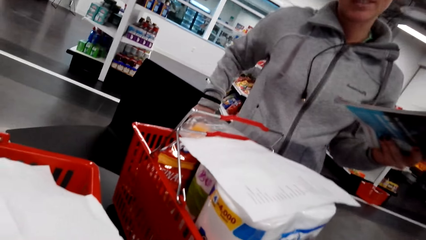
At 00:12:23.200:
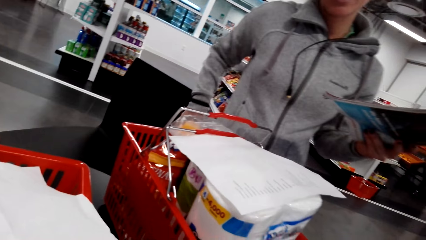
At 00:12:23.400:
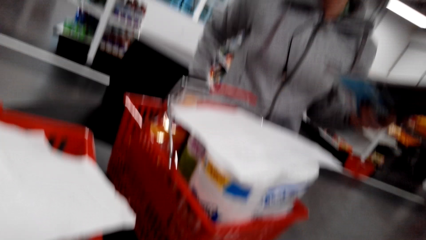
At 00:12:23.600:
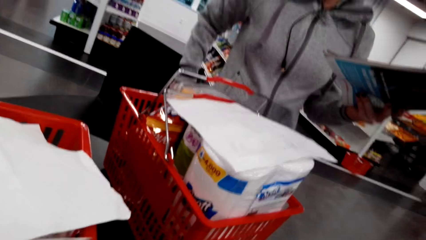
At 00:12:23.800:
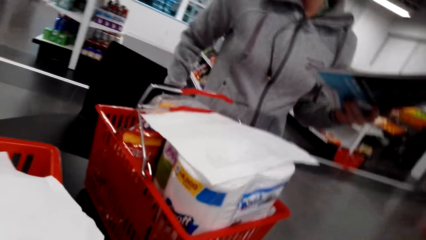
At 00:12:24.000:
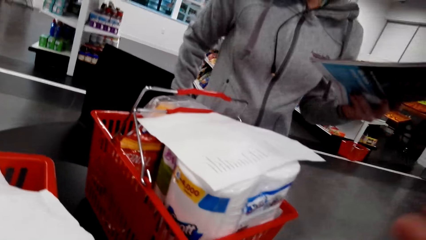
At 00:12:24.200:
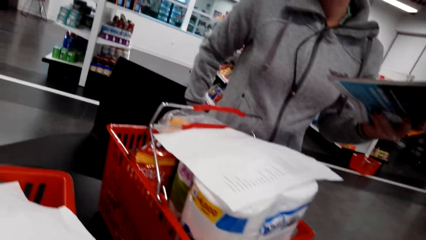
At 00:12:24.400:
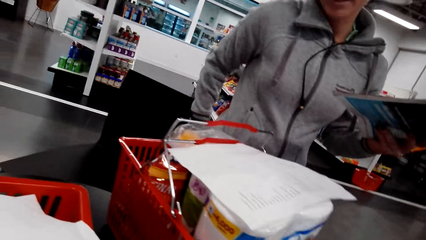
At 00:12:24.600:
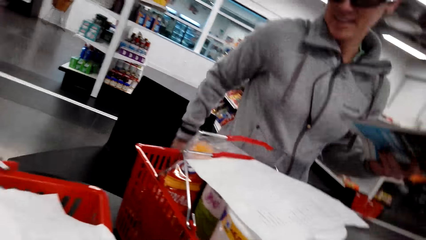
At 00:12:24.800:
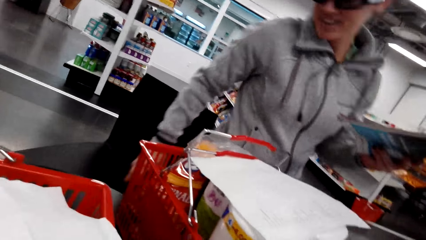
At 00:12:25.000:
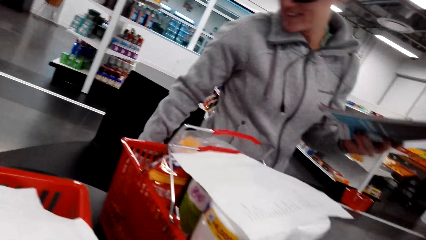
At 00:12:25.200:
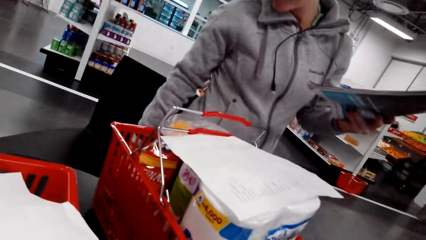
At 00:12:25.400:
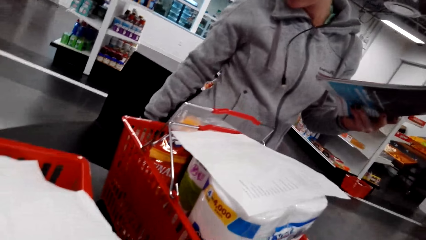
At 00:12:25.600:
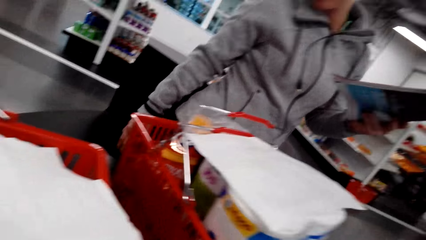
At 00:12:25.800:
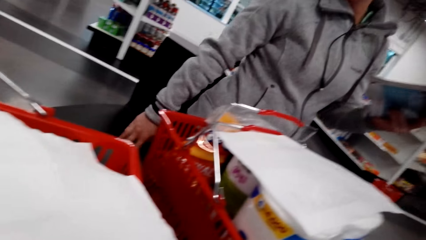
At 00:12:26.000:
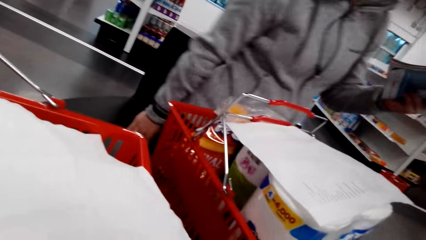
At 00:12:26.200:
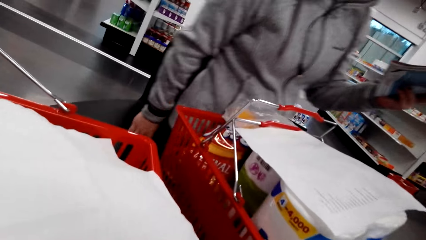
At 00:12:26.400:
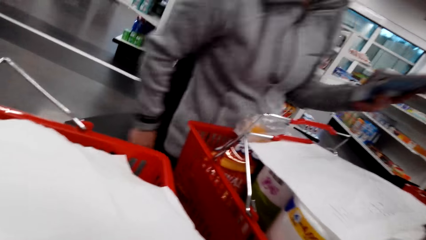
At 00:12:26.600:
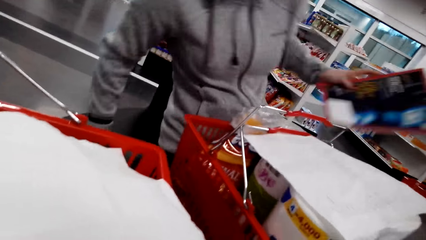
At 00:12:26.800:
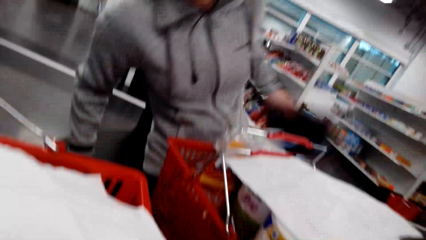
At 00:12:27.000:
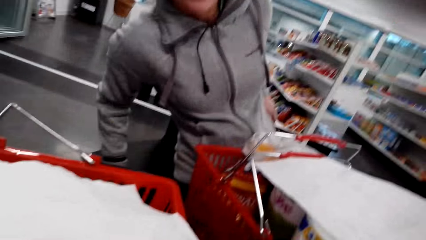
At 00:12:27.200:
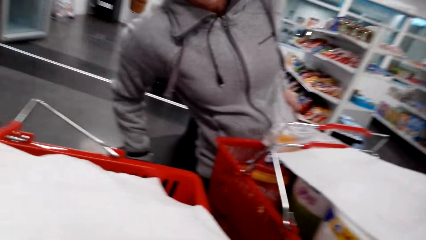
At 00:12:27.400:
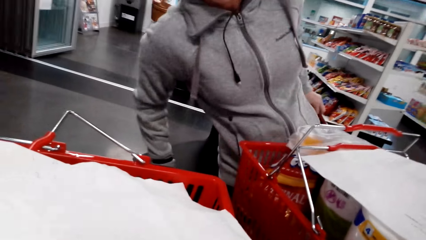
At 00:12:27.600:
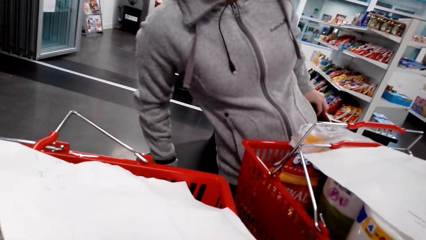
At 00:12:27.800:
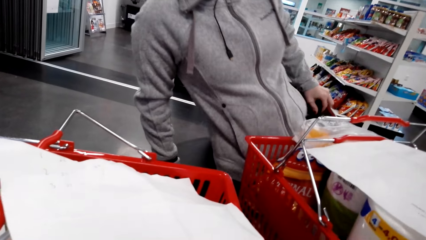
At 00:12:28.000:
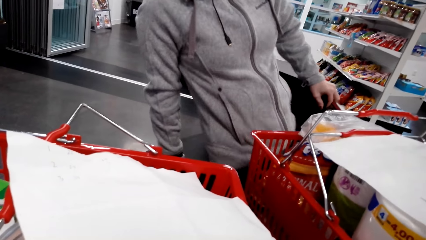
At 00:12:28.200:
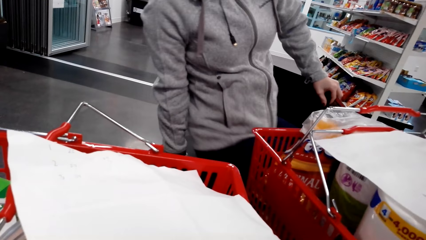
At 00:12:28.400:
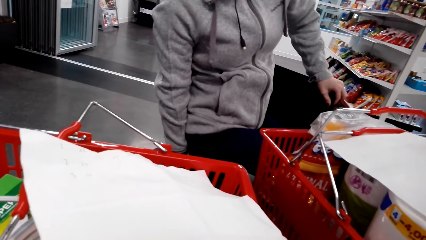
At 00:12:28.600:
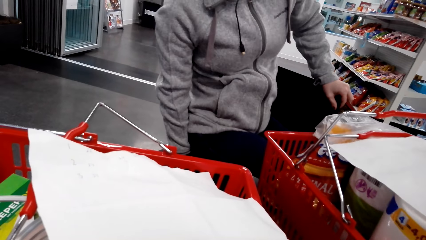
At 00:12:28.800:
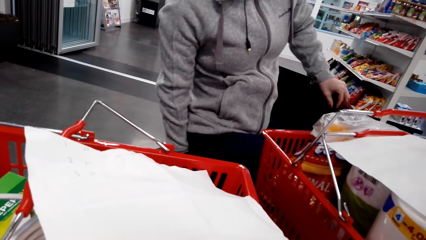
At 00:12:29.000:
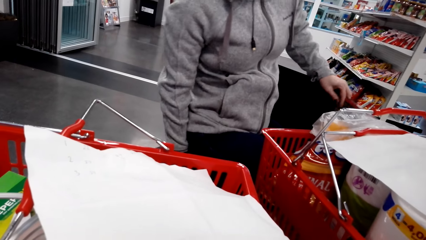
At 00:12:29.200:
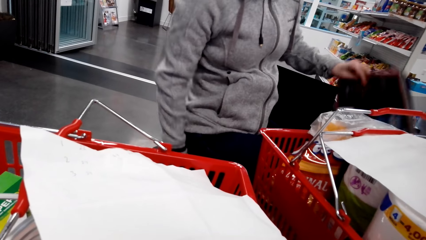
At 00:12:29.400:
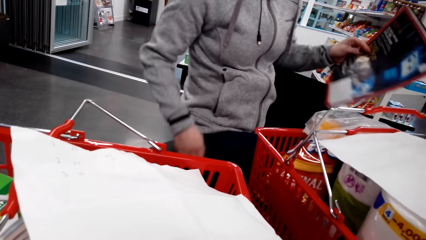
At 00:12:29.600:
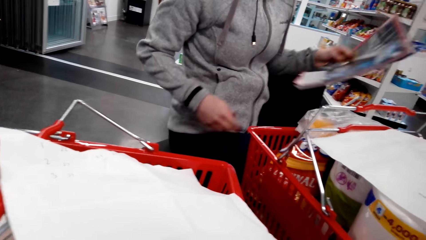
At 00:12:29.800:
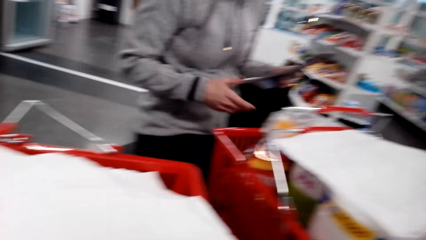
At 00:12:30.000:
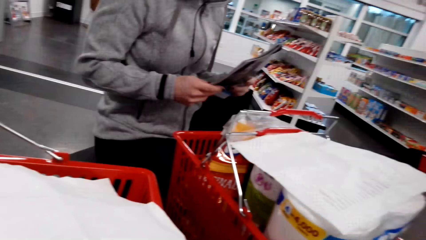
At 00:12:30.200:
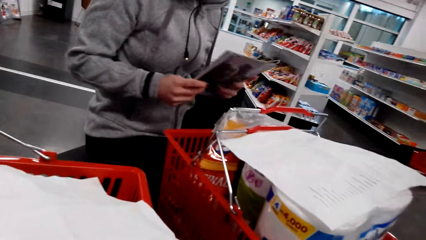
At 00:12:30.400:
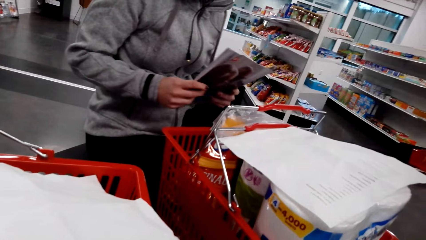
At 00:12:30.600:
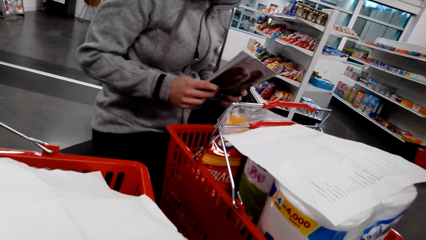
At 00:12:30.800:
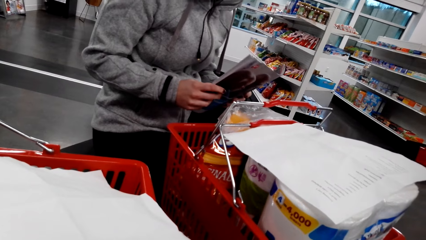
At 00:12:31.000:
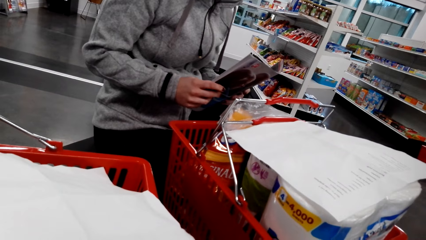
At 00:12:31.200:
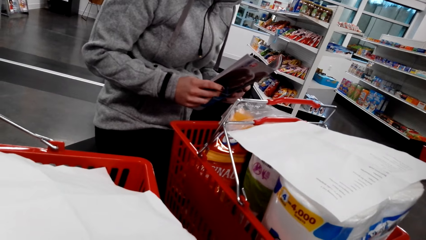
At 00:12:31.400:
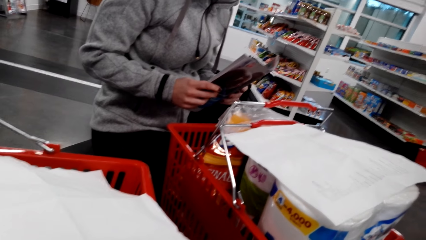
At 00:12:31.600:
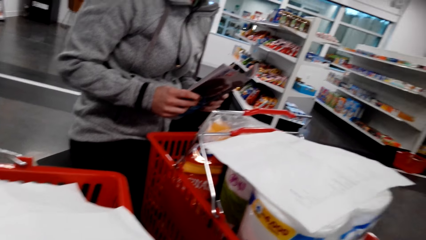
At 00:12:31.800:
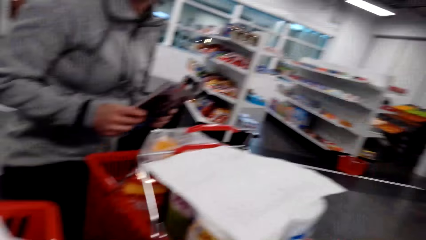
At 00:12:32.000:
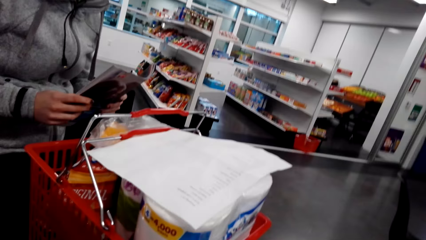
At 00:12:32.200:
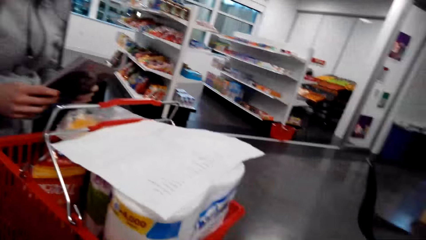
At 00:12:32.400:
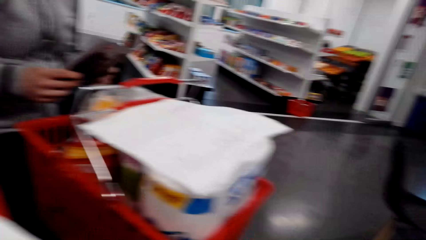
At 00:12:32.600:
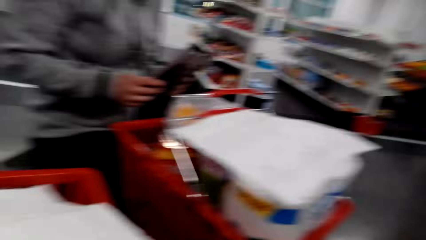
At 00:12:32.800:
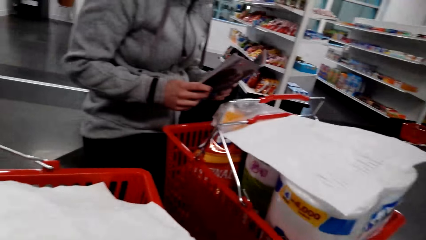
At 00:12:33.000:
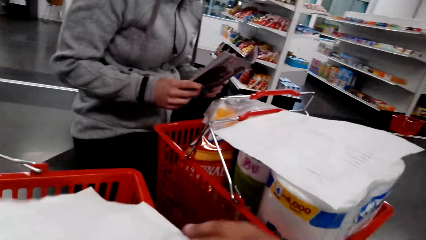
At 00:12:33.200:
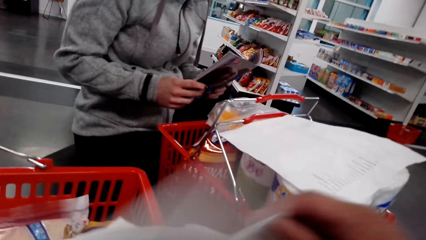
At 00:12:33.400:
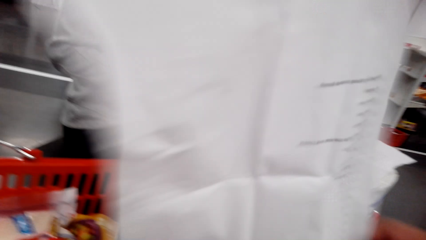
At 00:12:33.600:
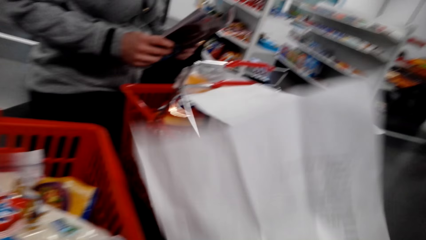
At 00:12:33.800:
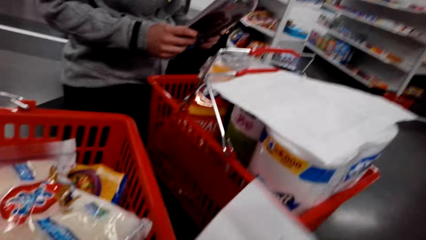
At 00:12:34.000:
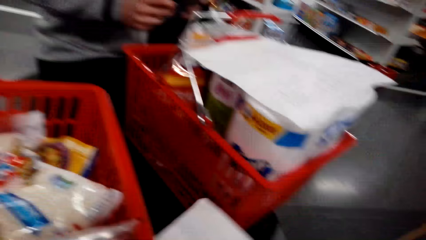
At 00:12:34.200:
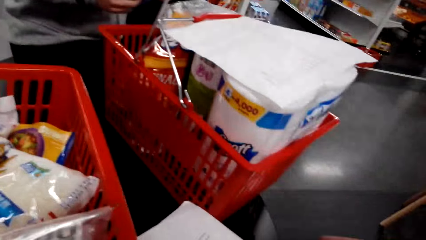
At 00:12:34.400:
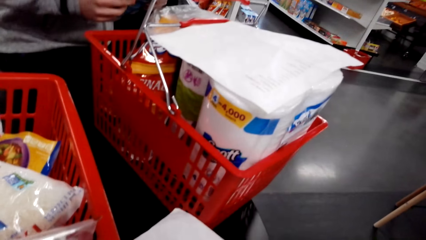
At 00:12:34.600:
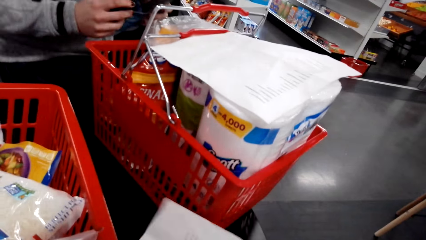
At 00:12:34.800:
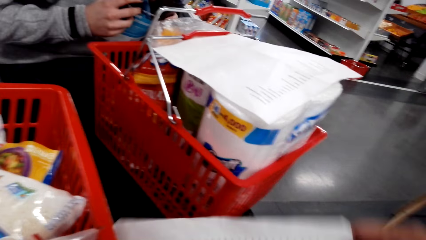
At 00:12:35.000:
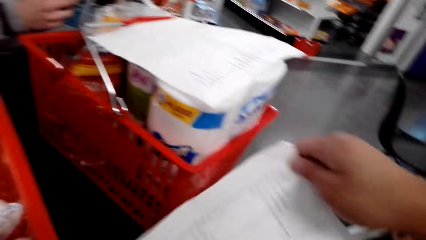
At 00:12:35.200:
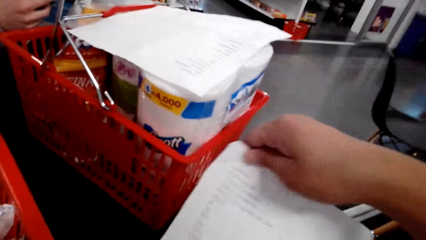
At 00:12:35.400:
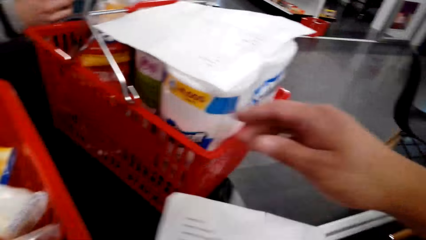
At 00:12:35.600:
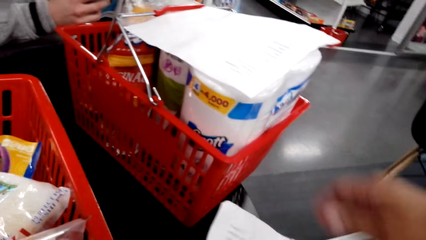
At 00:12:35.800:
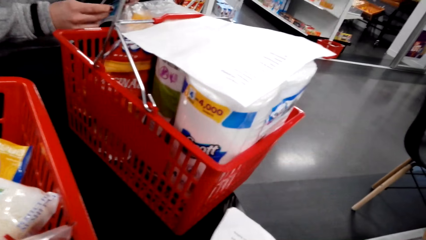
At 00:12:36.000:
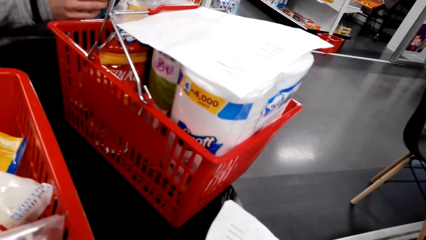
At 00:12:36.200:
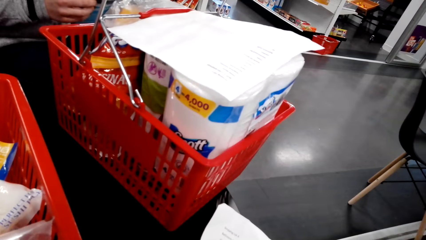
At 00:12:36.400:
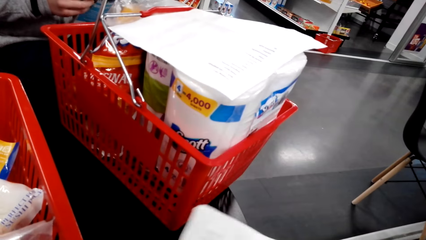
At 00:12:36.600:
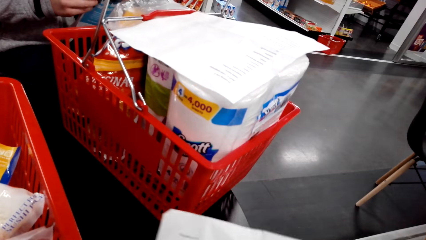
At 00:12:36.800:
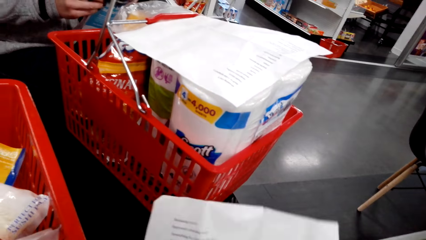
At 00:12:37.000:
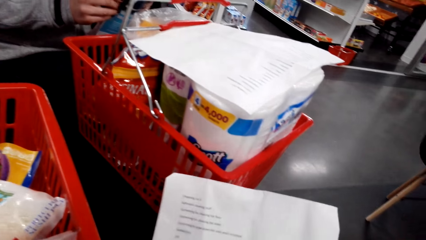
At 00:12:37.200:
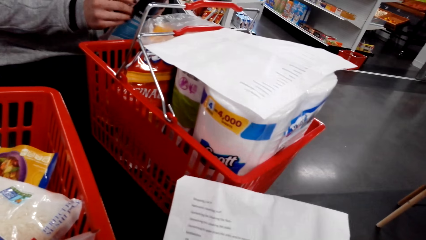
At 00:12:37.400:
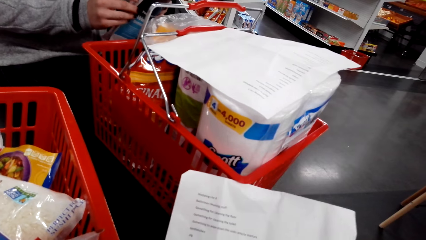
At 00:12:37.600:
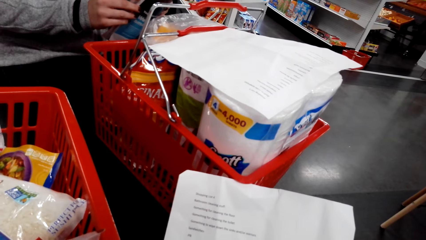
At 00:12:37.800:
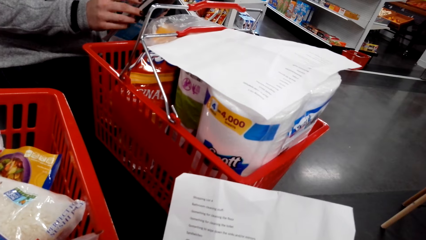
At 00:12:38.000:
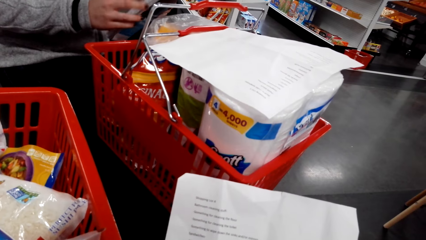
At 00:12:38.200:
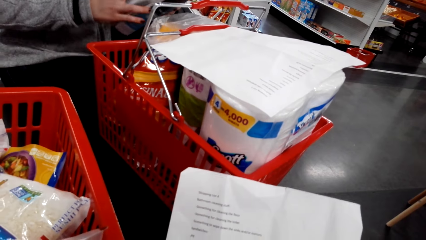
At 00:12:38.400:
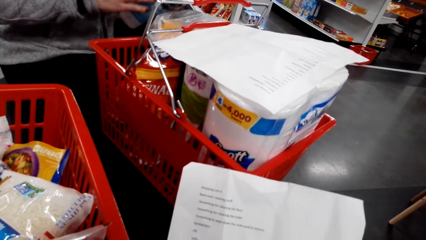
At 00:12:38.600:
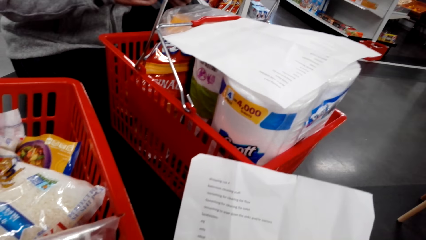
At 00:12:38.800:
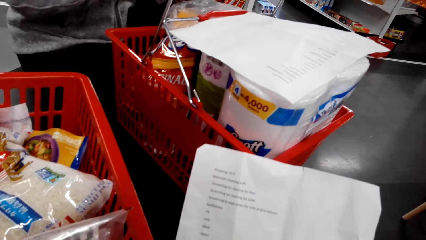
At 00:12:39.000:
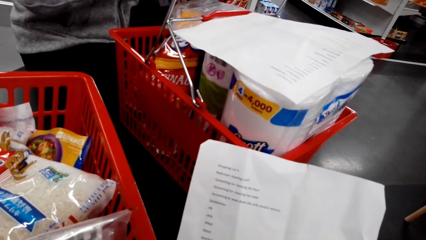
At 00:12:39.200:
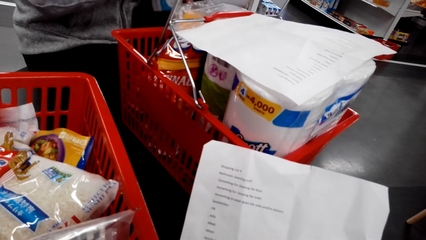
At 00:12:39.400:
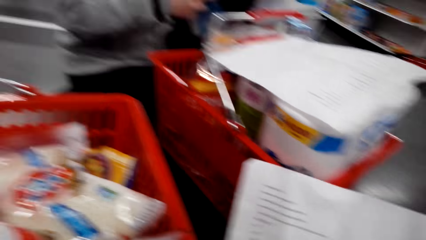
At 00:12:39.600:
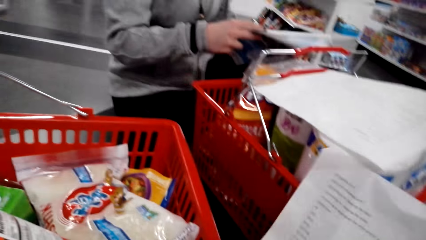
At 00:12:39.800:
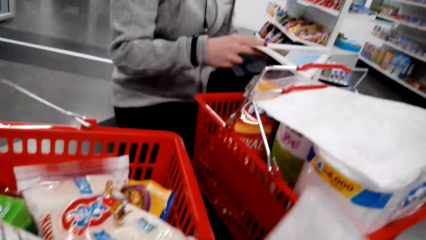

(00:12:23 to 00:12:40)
The person sits down. The person sits on the counter. The camera wearer picks up the shopping list. They put the shopping list on the counter.
